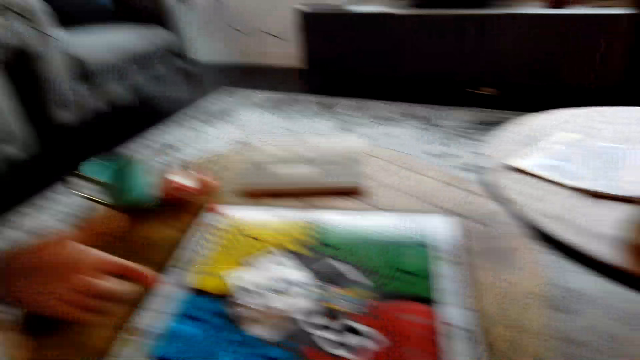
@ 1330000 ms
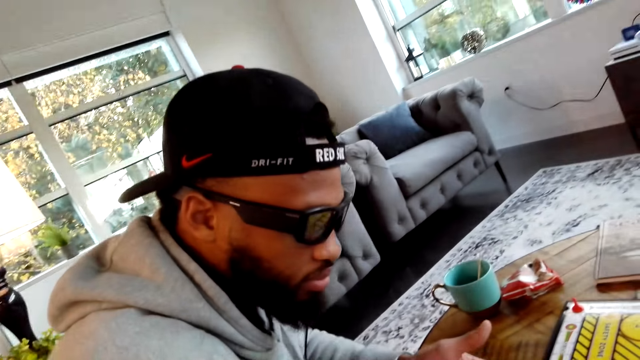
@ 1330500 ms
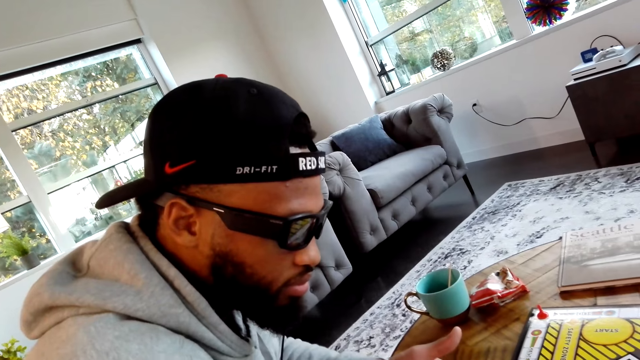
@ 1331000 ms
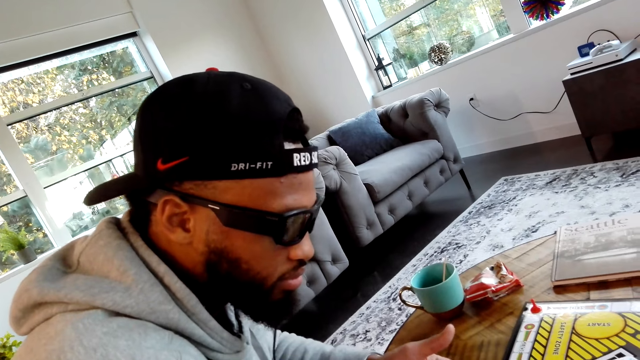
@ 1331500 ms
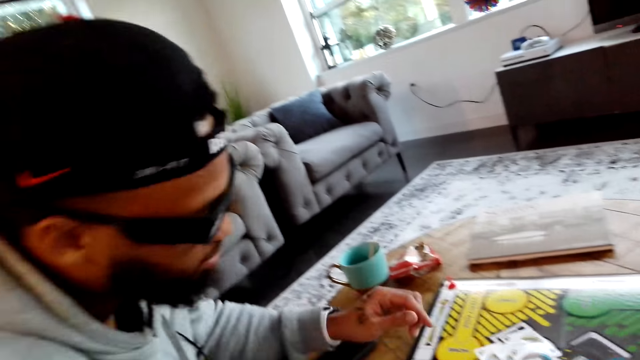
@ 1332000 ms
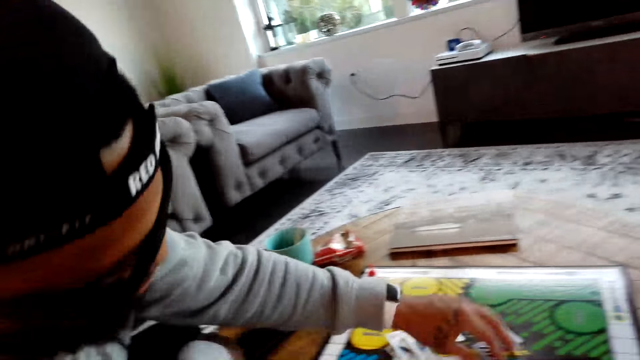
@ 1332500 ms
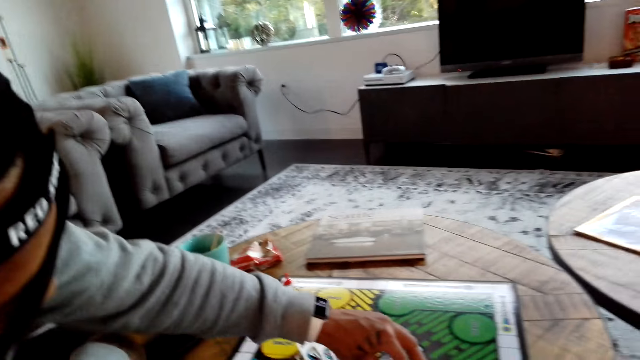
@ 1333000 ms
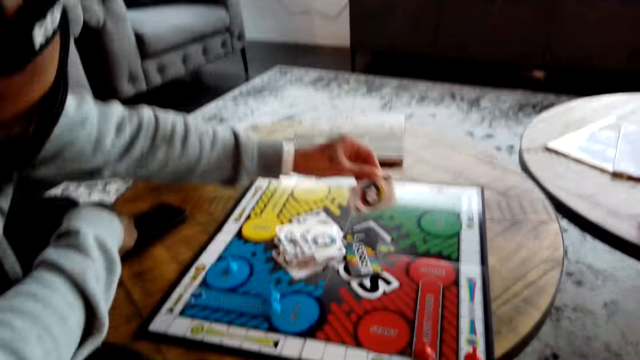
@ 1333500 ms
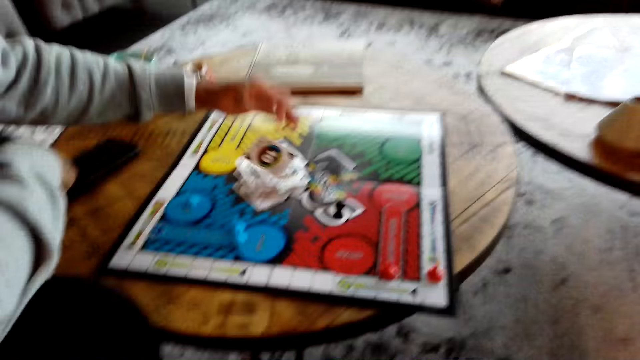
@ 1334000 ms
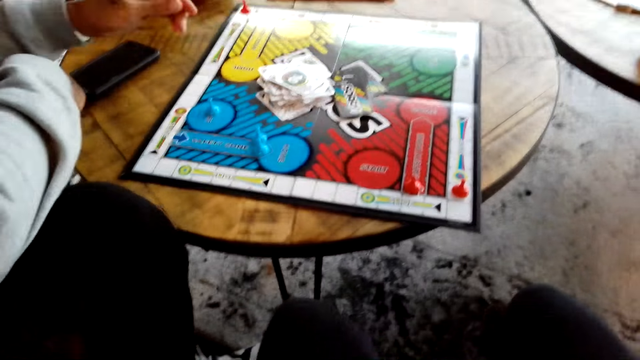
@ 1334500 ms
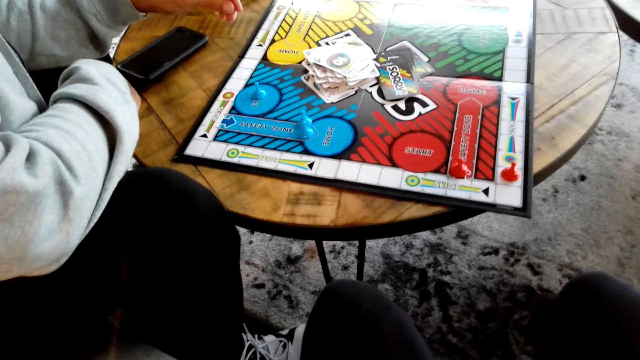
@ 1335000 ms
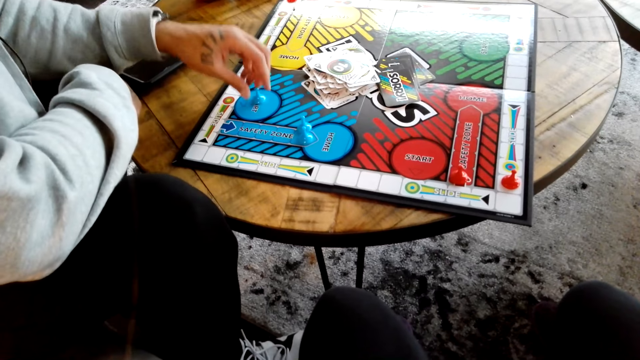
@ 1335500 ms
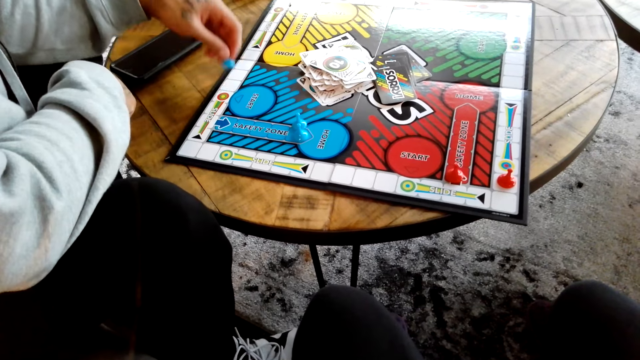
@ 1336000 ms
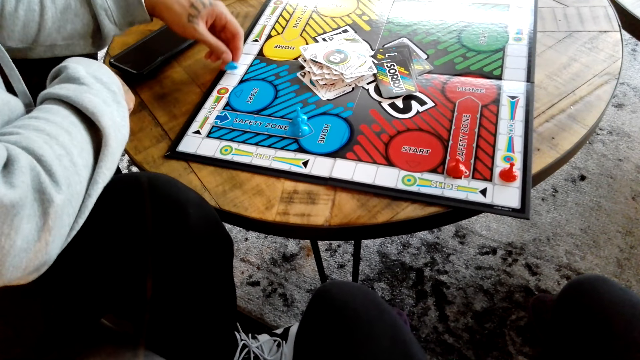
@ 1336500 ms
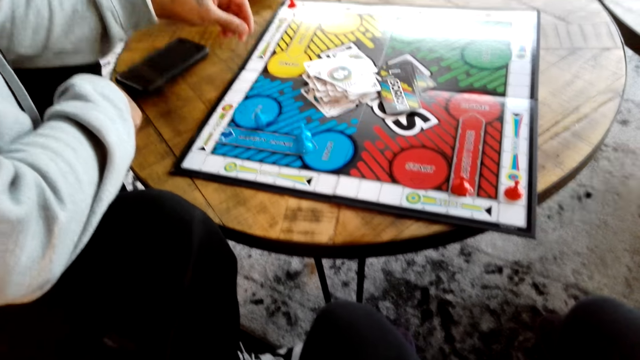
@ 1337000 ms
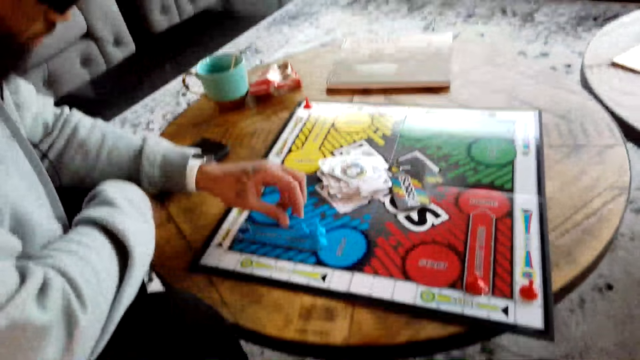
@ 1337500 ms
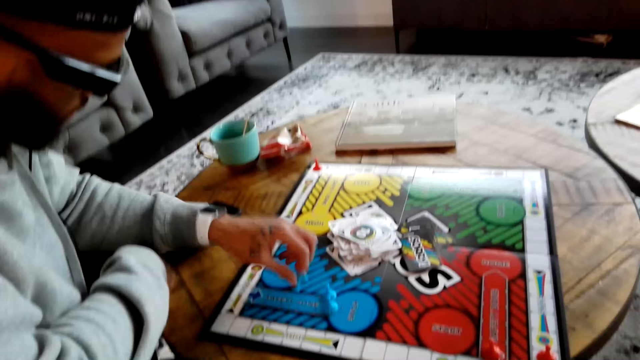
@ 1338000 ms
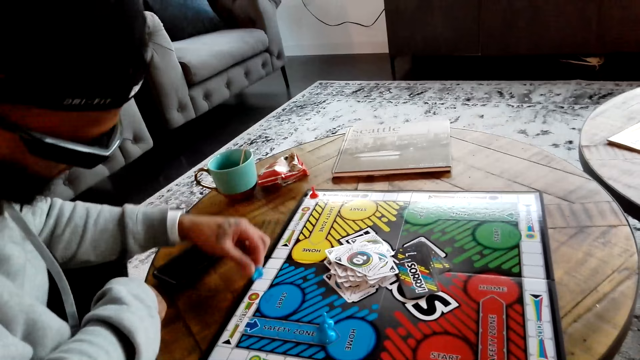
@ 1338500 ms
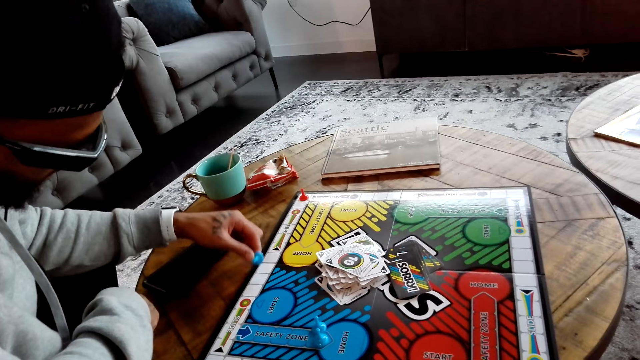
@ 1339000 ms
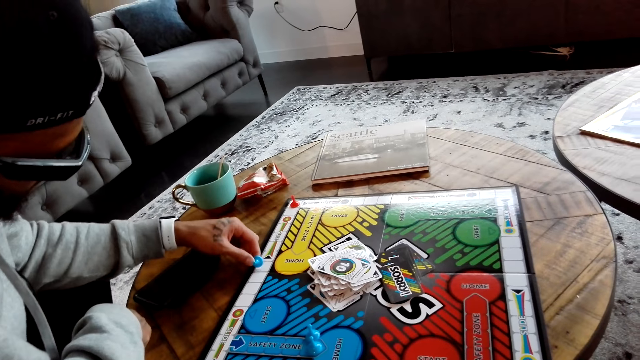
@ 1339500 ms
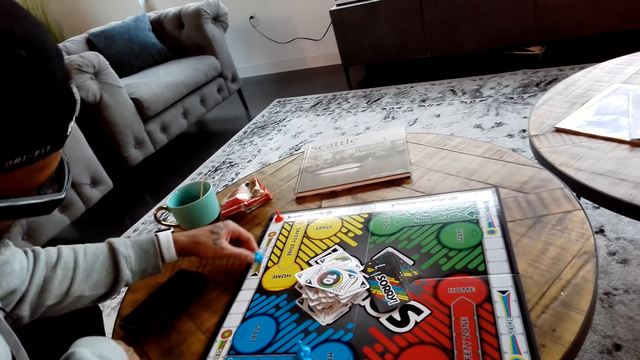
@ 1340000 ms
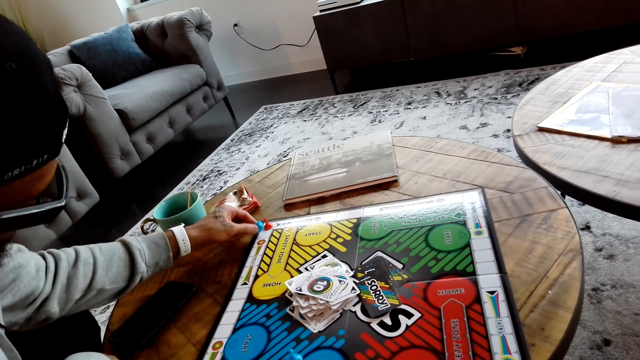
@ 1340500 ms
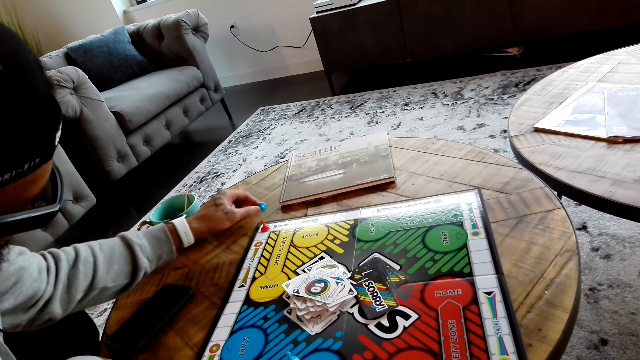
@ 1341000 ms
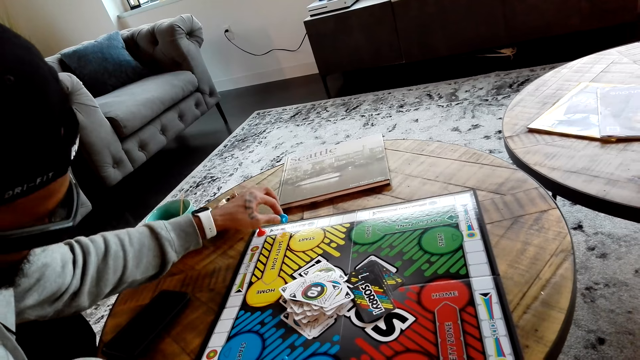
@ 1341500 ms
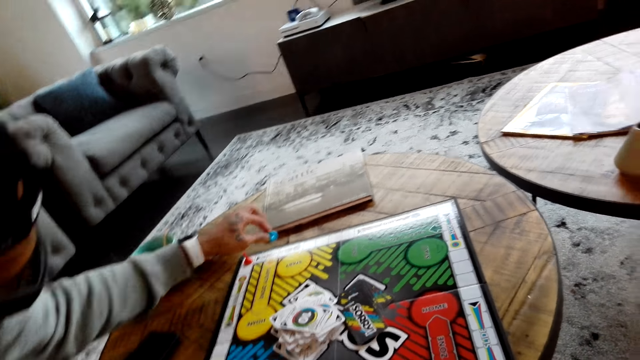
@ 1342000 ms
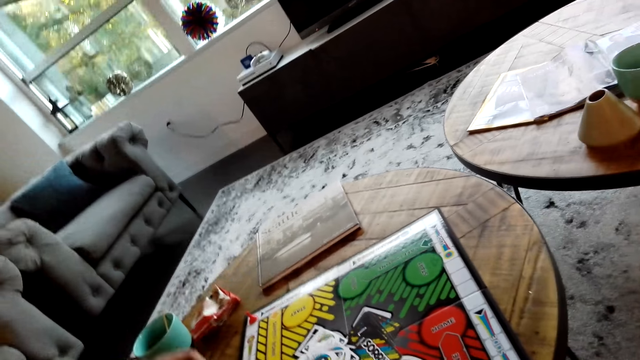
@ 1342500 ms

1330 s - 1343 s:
A man picks up a card. The man places the card on the other cards. The man picks up something and moves the meeples on the card game board. The man picks up something and moves something on the card game board.

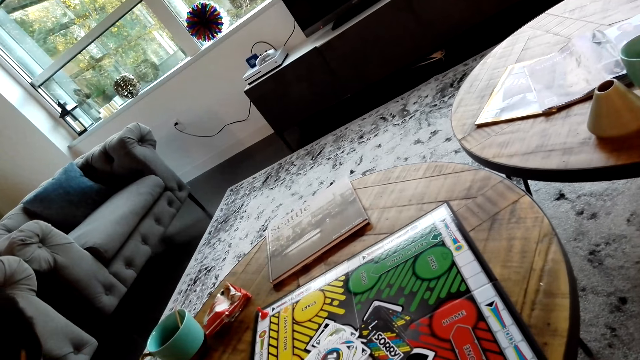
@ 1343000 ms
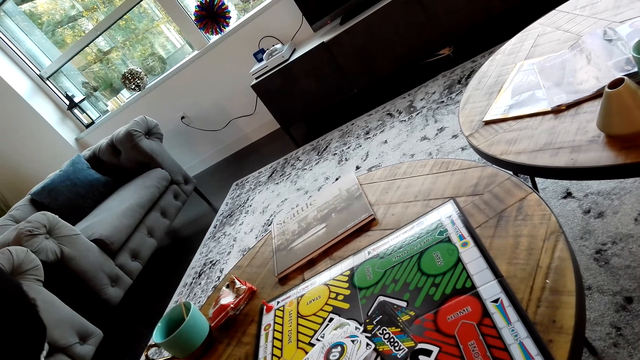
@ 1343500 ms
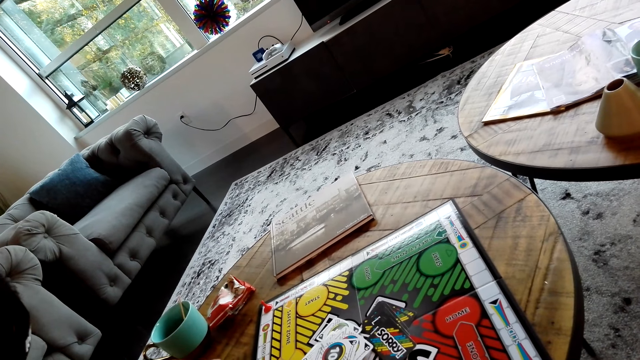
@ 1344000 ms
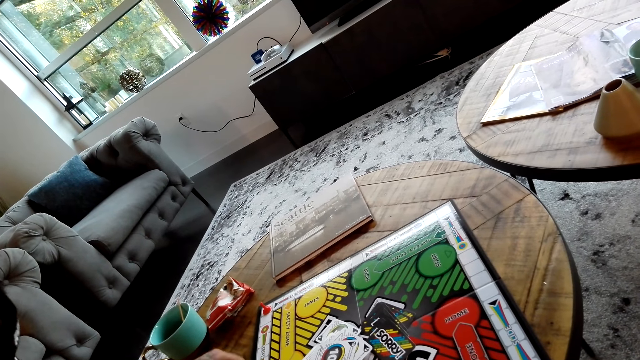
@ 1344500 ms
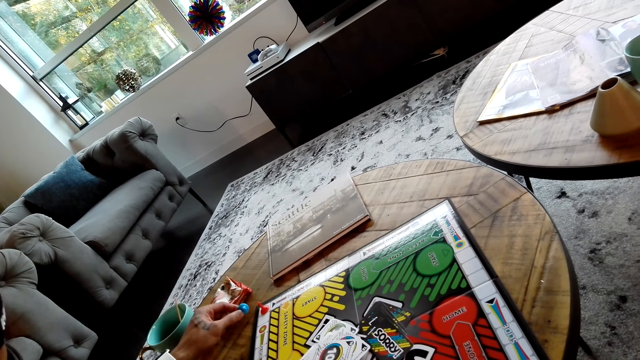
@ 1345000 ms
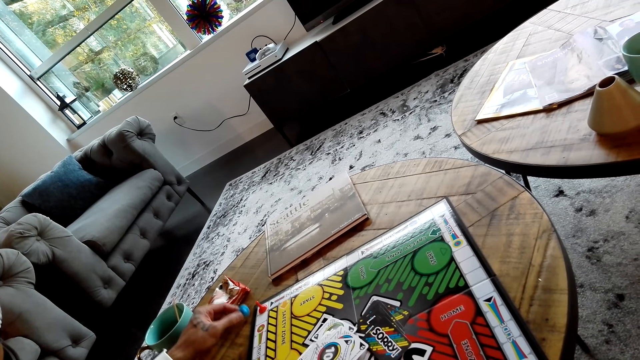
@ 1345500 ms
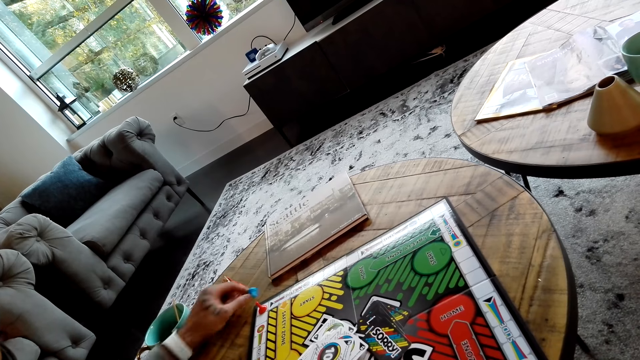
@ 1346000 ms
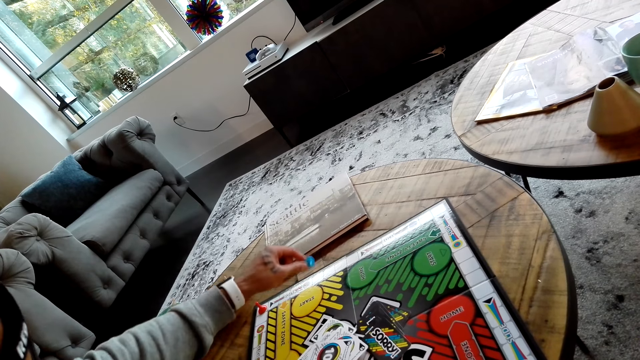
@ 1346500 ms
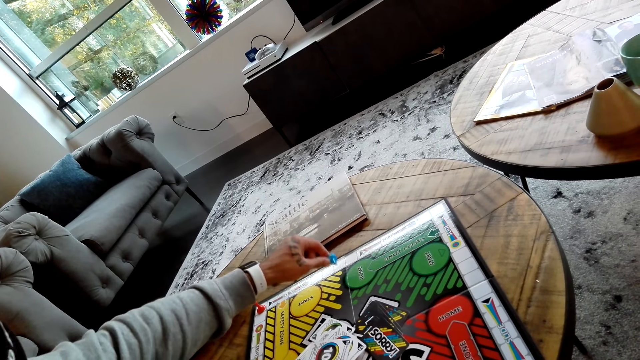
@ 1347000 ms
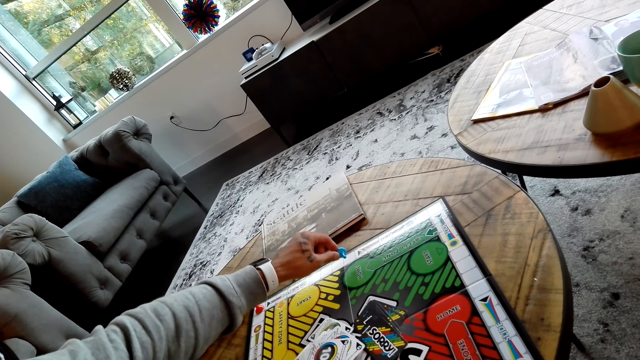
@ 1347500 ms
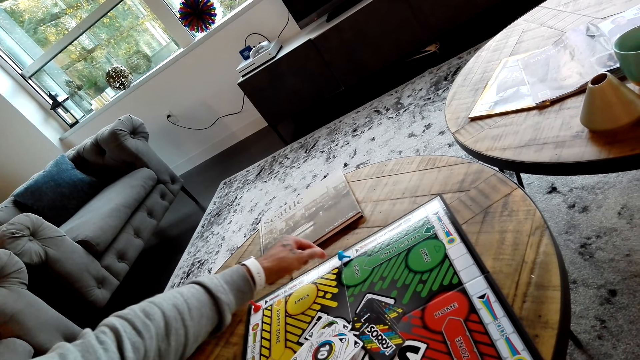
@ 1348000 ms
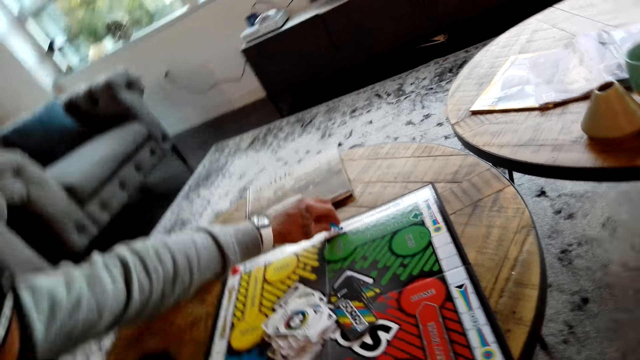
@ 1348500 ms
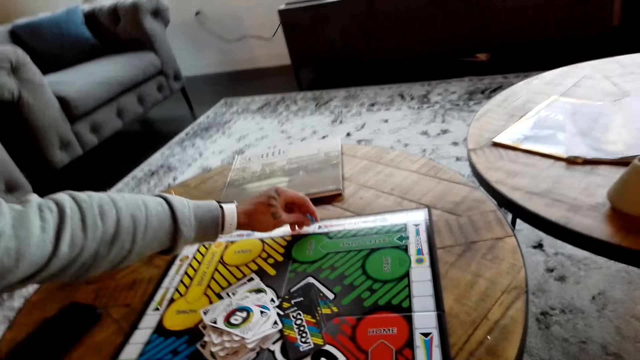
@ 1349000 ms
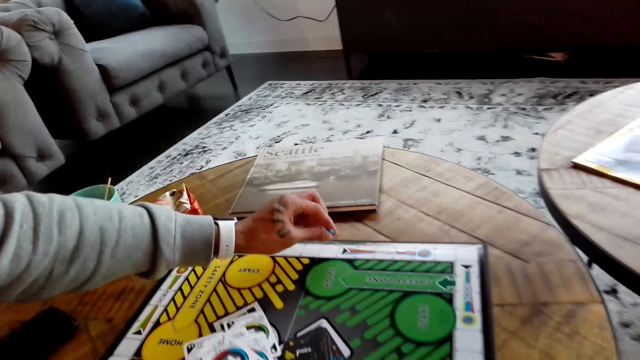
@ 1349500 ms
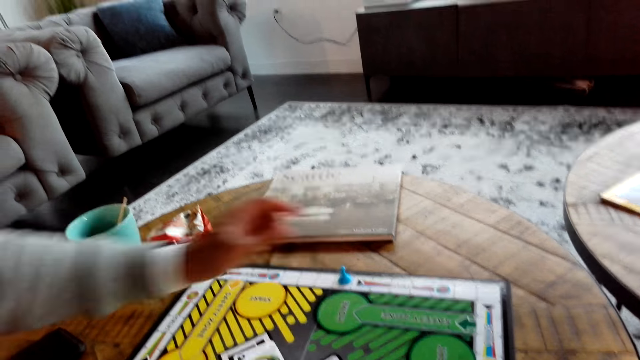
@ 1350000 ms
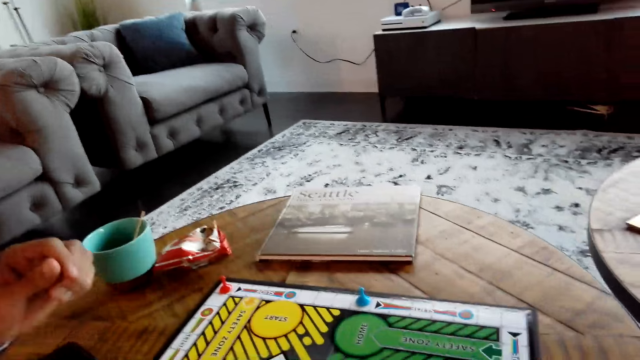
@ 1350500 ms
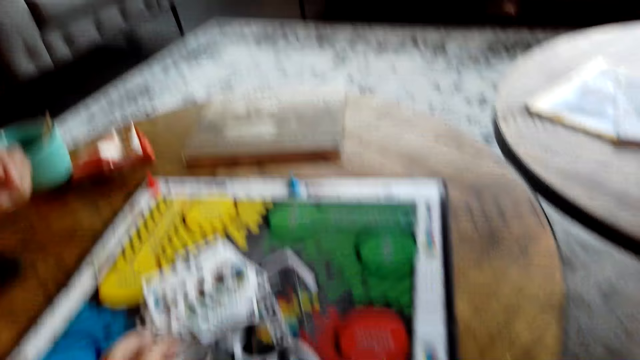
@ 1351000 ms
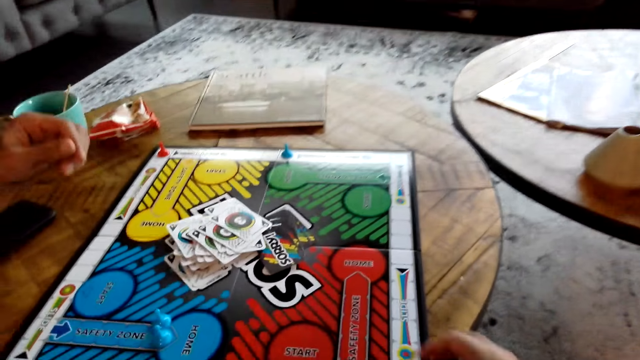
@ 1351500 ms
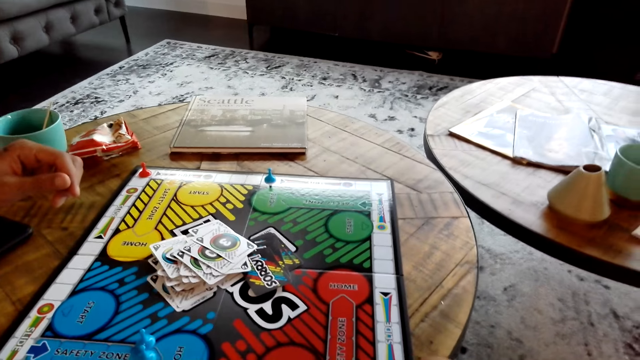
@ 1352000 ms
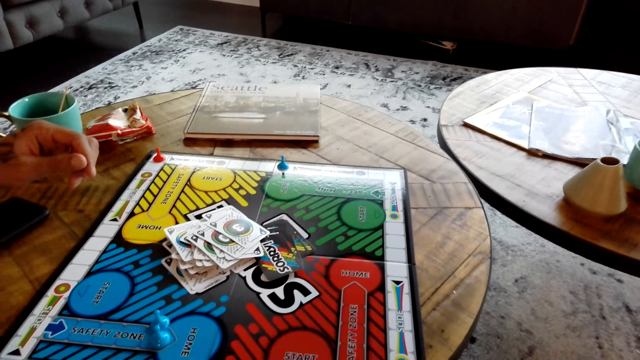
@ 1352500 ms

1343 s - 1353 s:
A man places something on the card game board.
